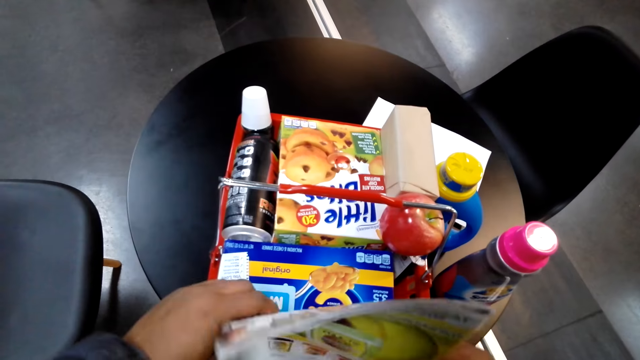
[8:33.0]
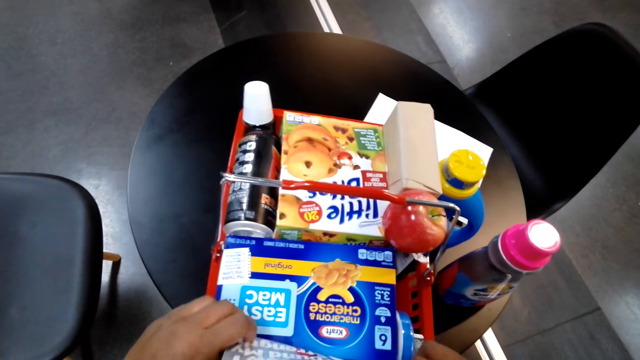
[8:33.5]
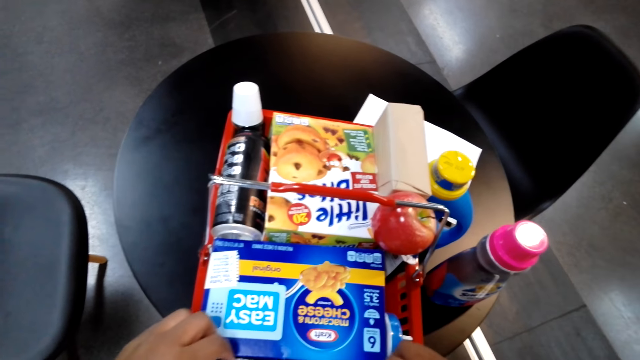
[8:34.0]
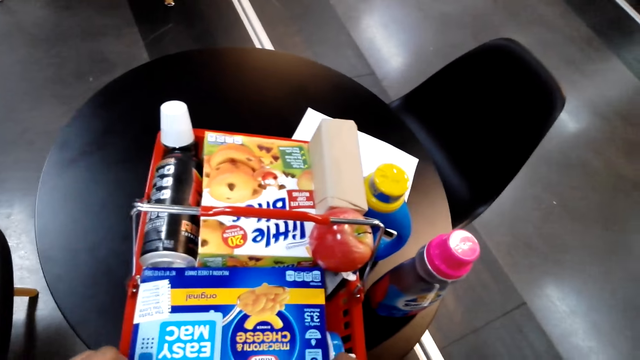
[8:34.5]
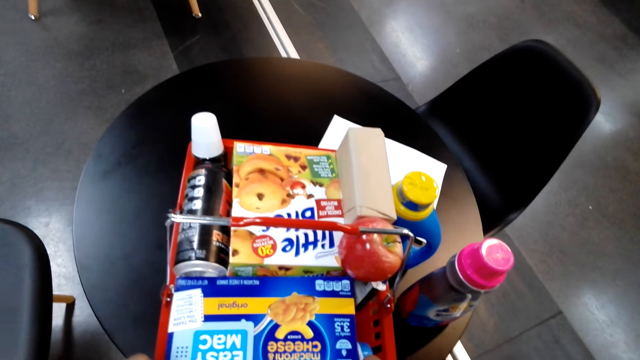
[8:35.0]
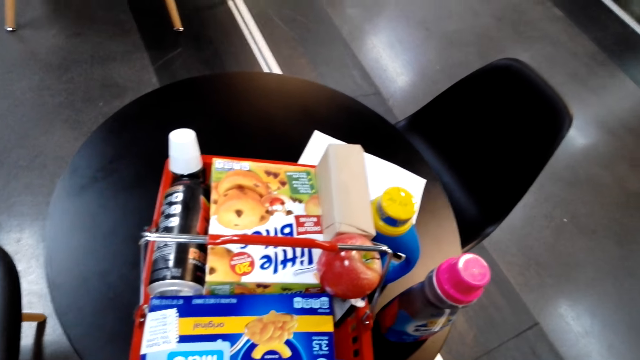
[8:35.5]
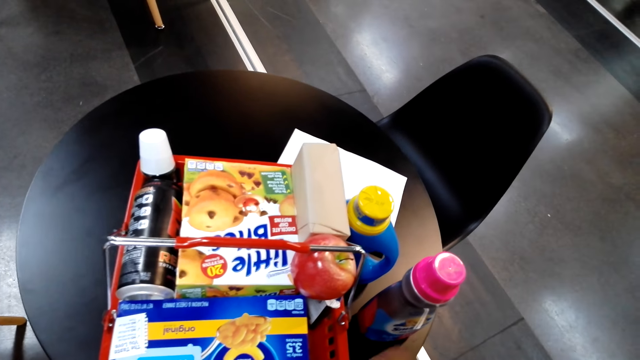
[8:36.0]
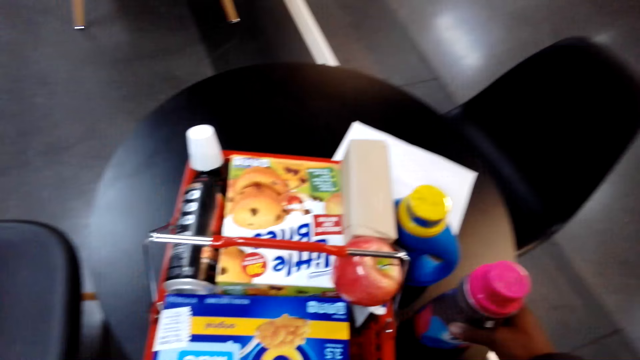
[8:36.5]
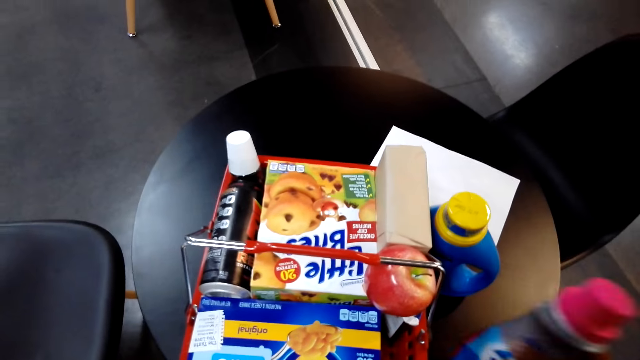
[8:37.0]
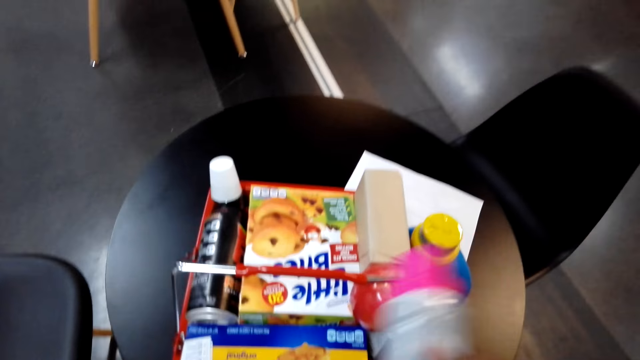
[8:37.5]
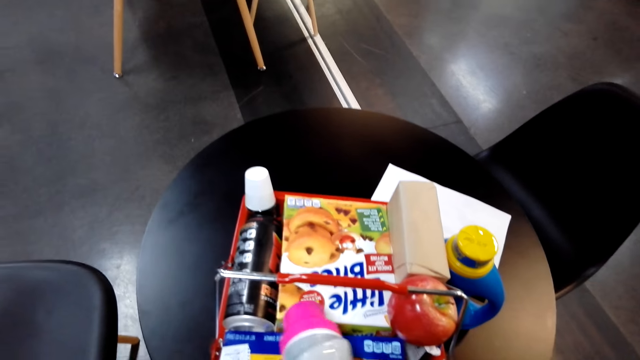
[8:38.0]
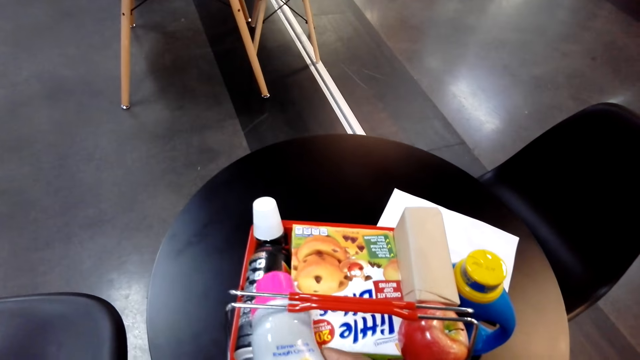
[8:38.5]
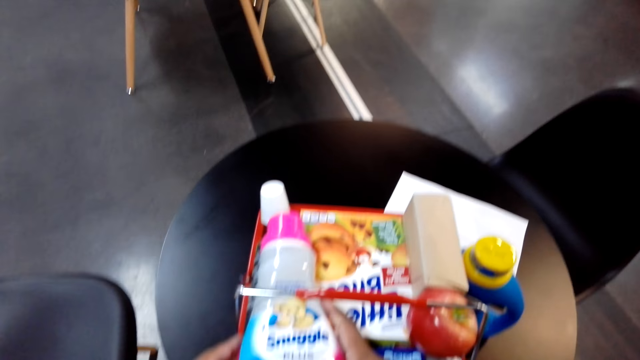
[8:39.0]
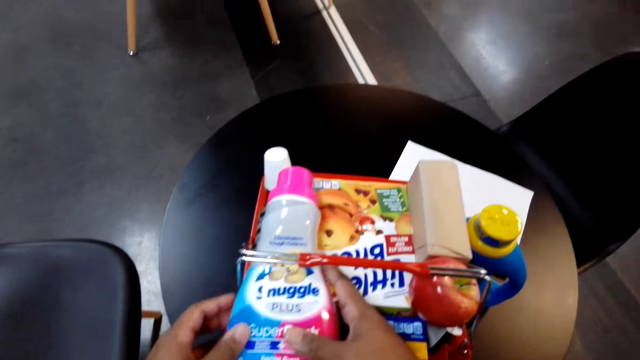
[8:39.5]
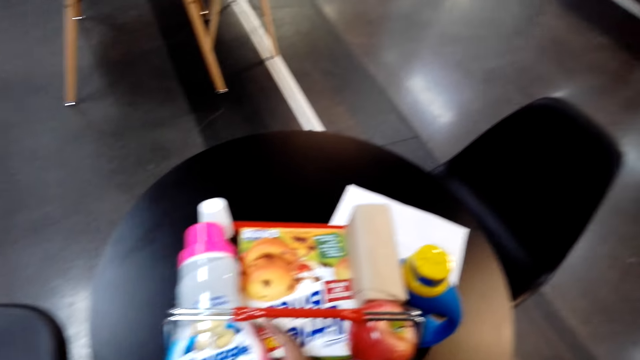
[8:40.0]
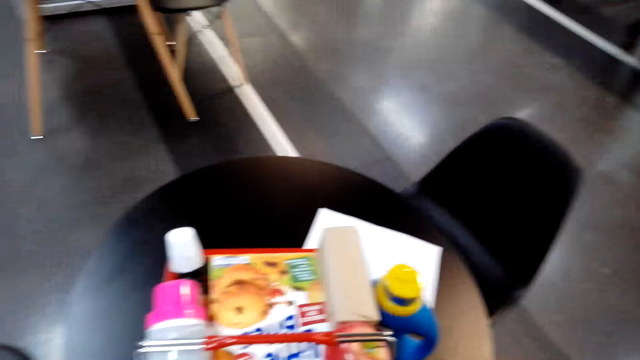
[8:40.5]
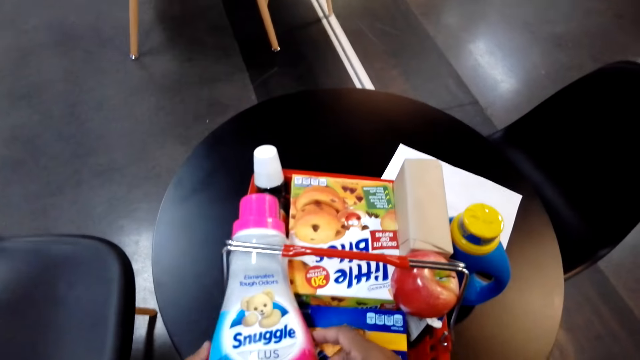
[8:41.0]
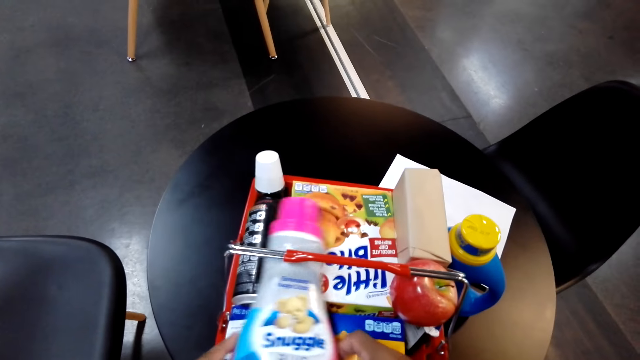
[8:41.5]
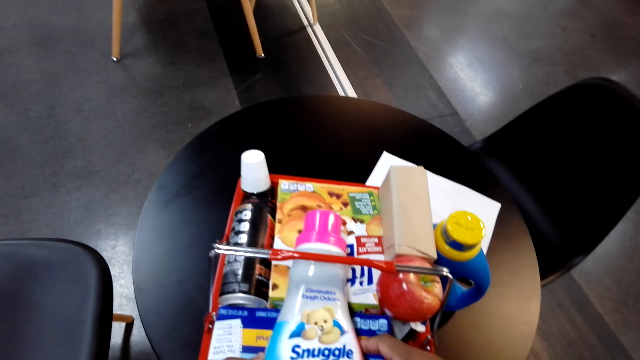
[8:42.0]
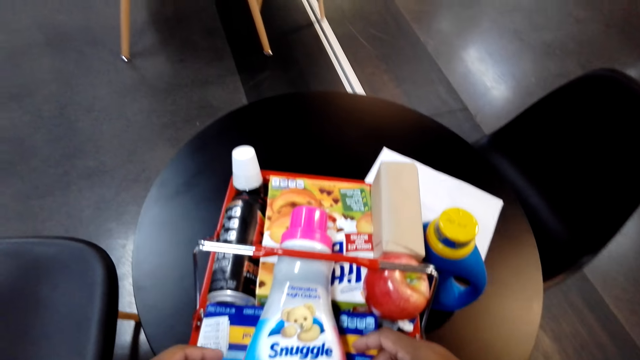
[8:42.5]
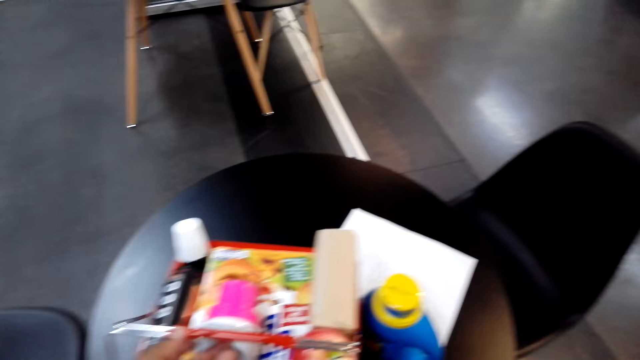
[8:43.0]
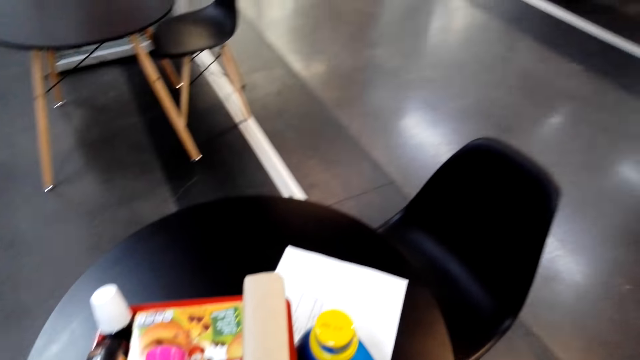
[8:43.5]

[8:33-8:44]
The camera wearer arranges the shopping. They put the items in the shopping basket.

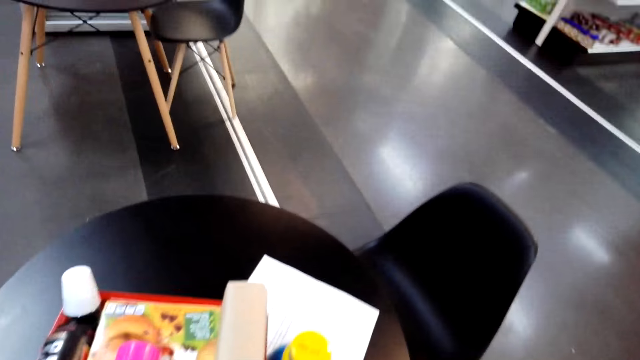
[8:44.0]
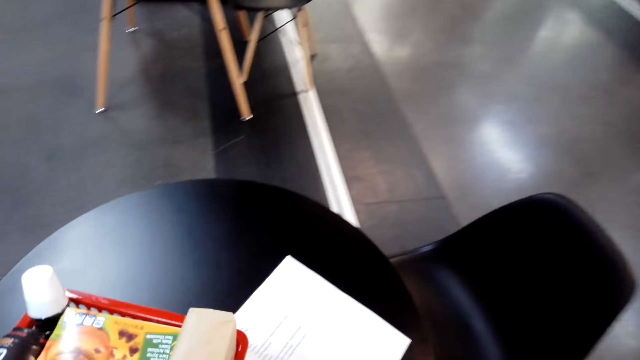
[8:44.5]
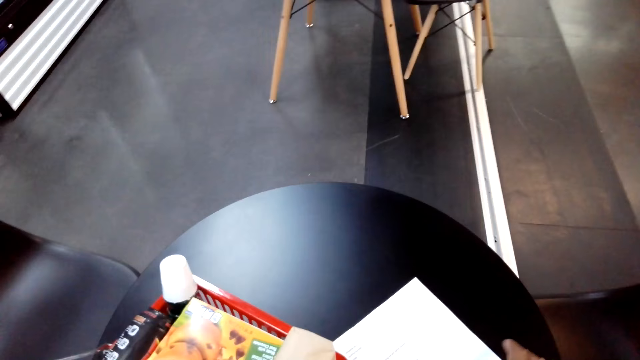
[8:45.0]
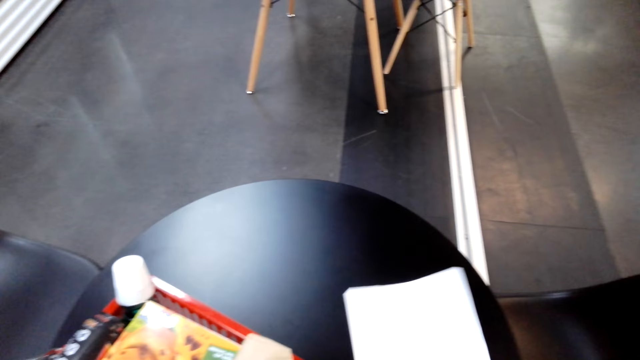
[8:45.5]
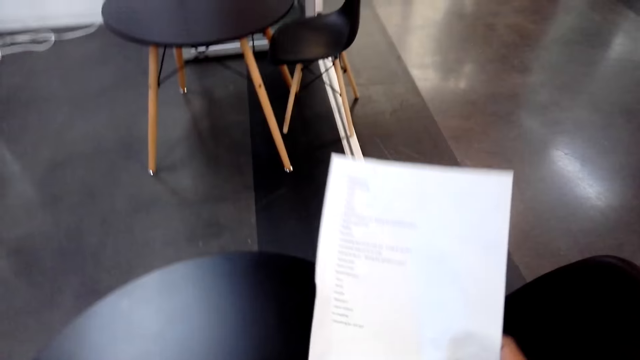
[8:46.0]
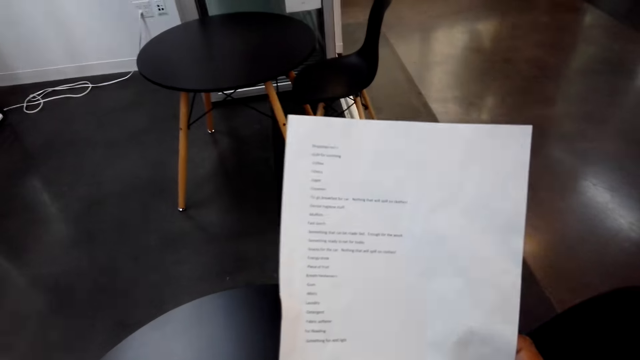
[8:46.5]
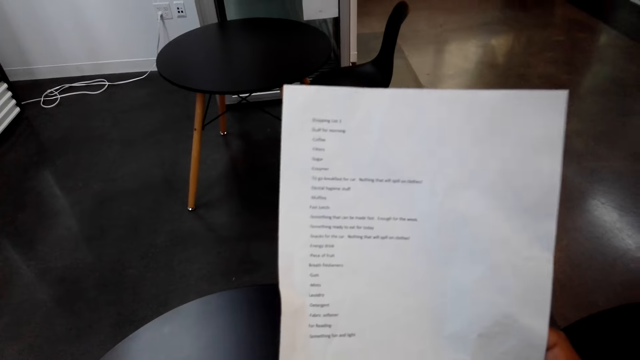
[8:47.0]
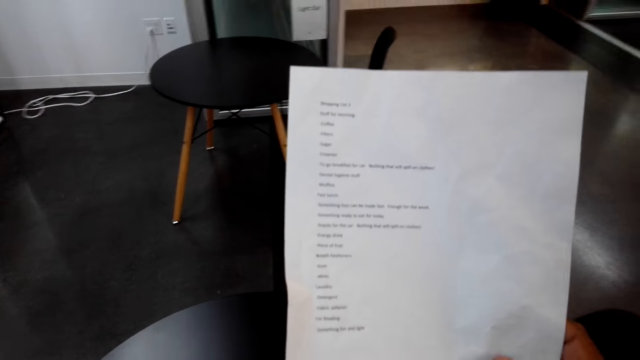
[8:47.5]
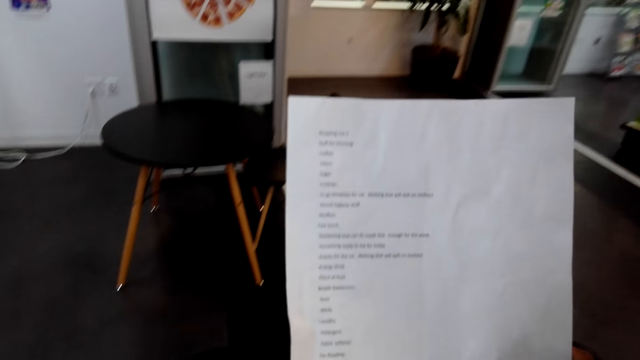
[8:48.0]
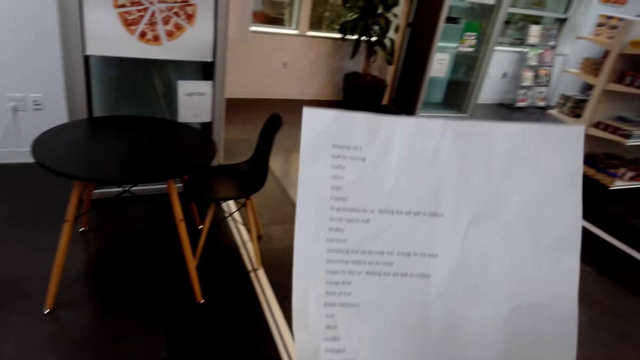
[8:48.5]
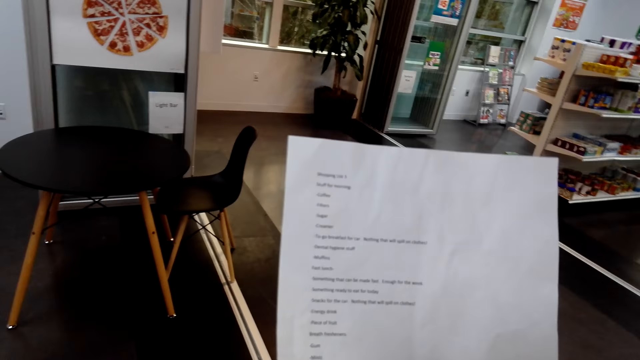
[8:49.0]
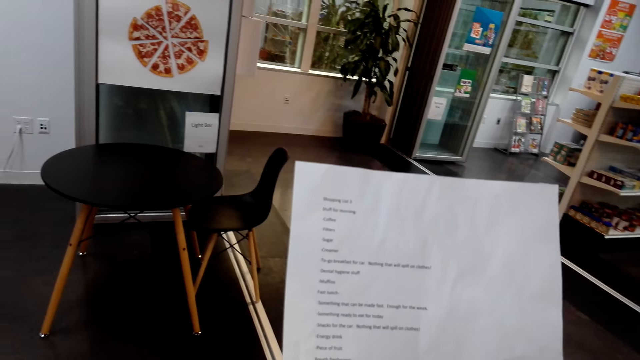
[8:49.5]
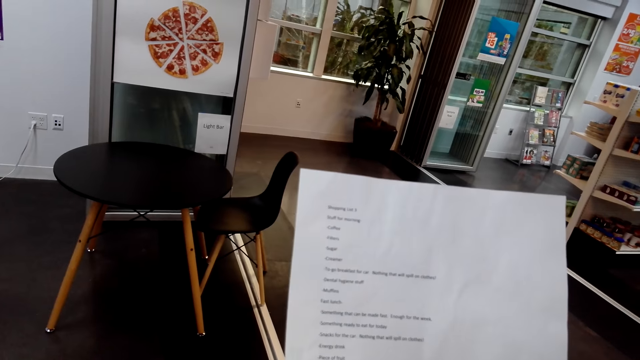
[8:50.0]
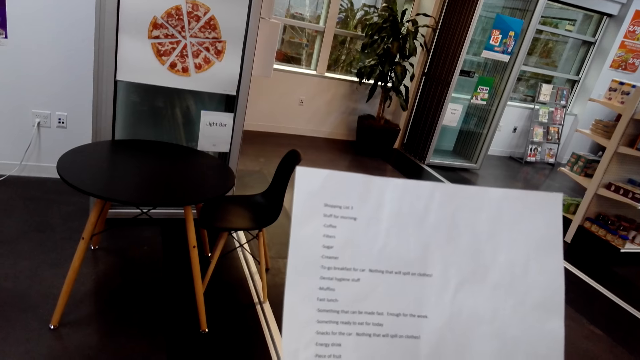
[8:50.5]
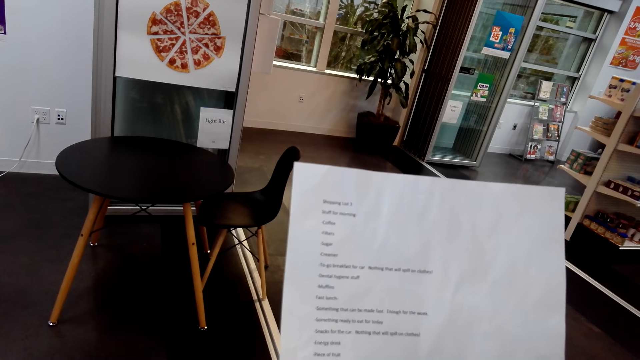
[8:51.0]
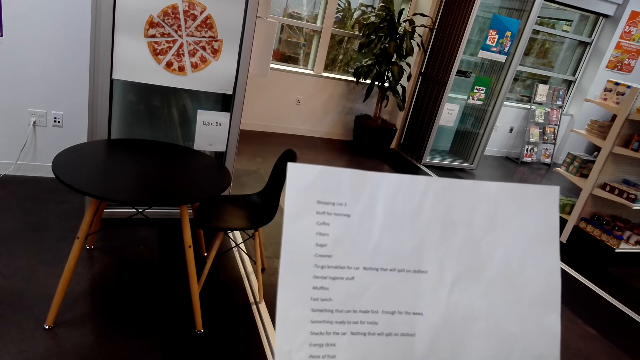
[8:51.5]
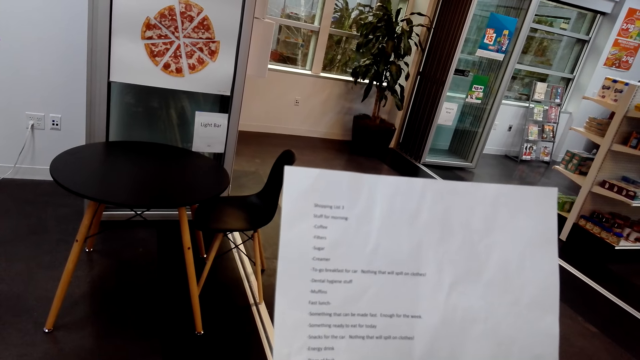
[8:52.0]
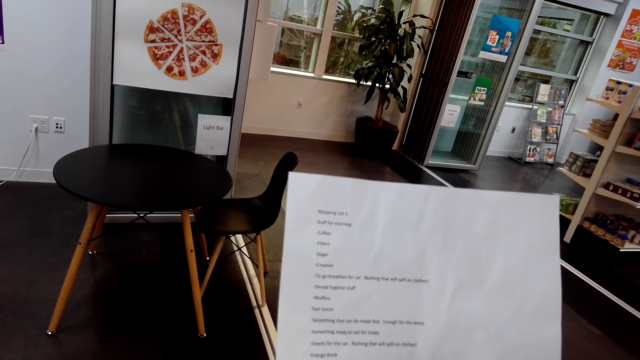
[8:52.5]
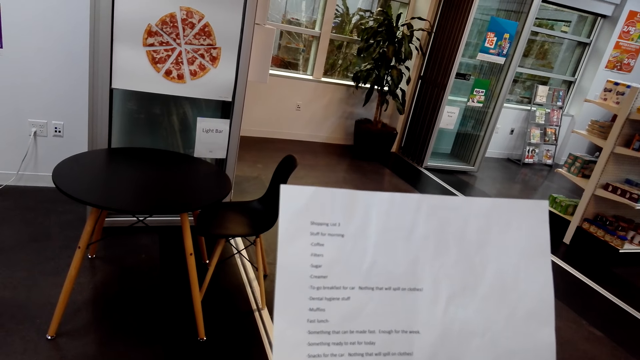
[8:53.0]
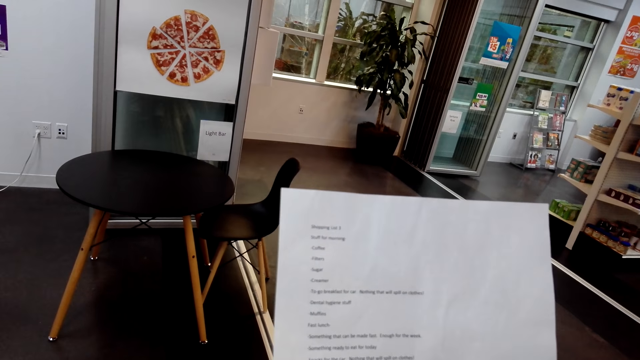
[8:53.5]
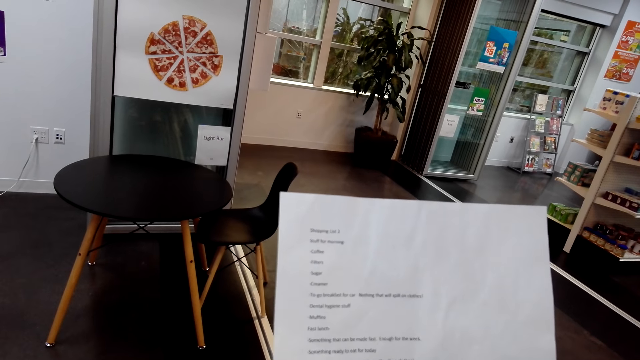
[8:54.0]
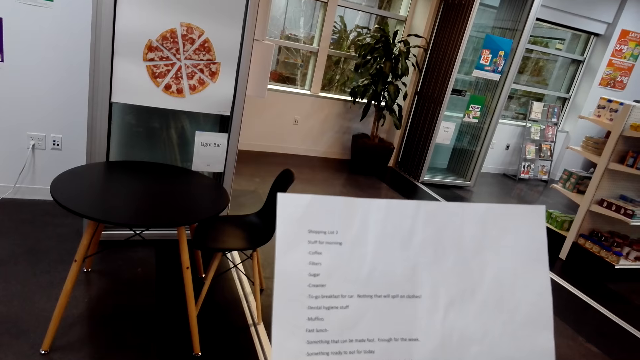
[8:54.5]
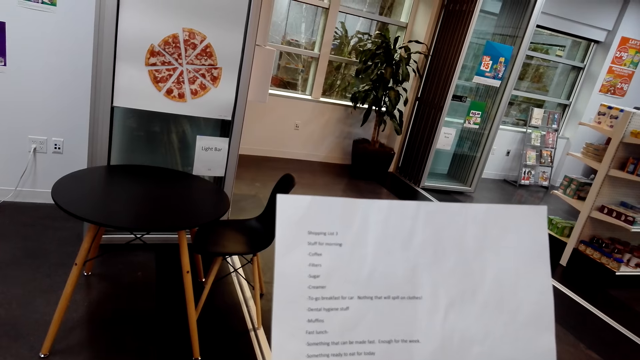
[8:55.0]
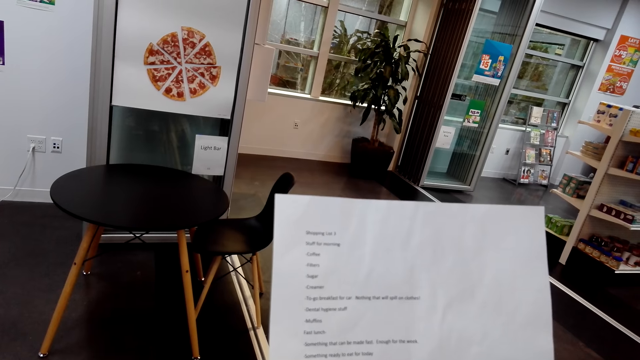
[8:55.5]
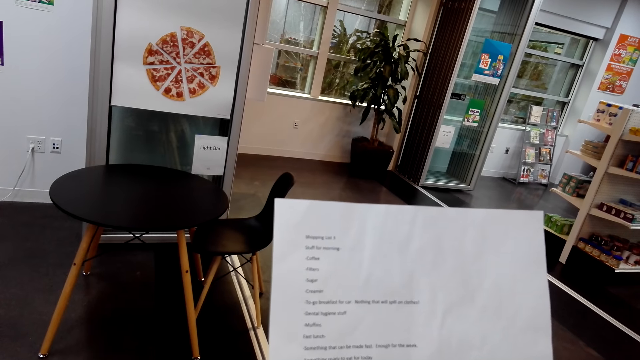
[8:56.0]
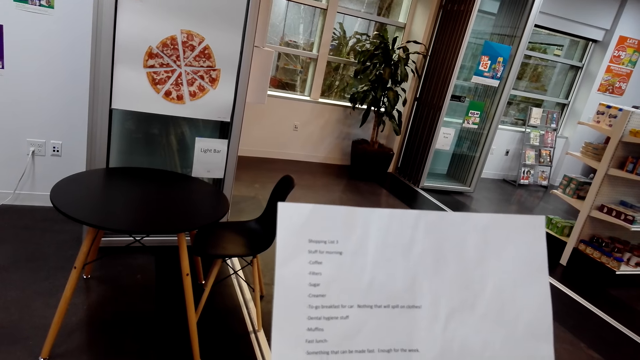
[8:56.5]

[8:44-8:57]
The camera wearer reads the shopping list paper.
